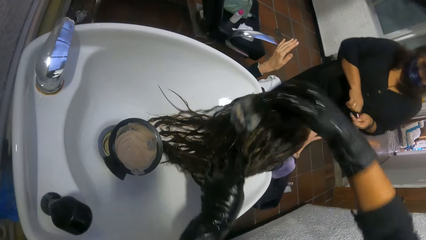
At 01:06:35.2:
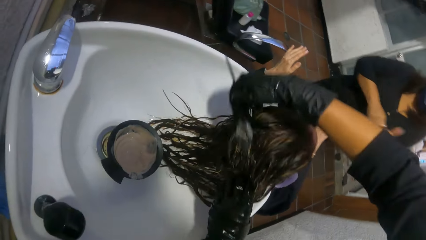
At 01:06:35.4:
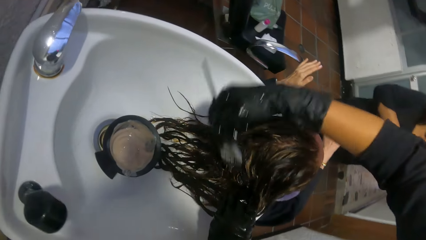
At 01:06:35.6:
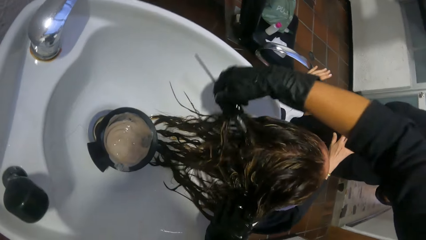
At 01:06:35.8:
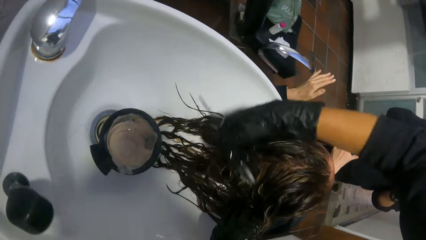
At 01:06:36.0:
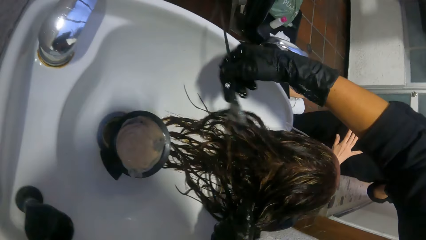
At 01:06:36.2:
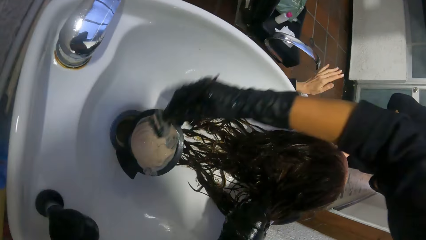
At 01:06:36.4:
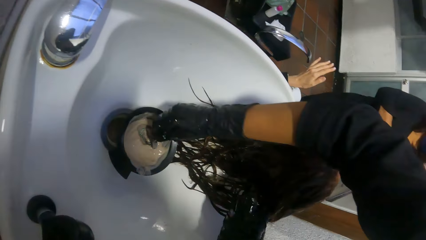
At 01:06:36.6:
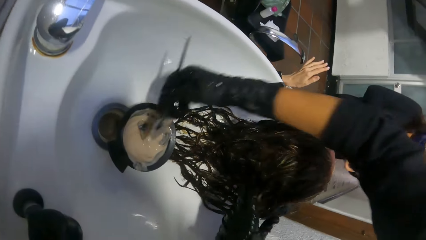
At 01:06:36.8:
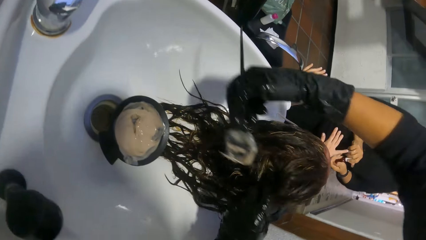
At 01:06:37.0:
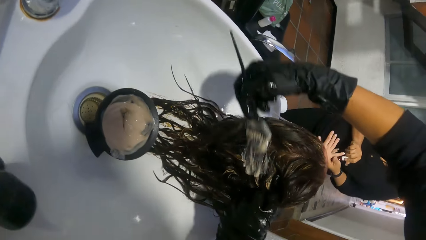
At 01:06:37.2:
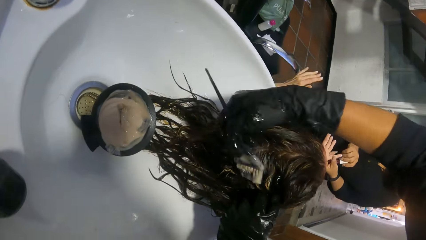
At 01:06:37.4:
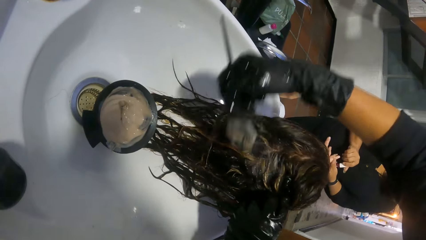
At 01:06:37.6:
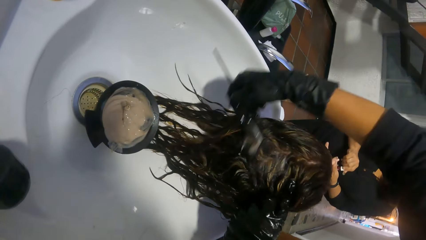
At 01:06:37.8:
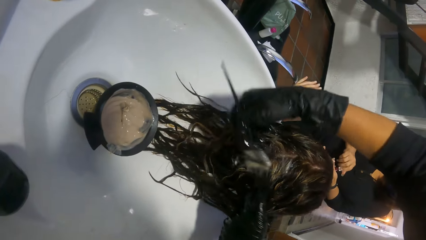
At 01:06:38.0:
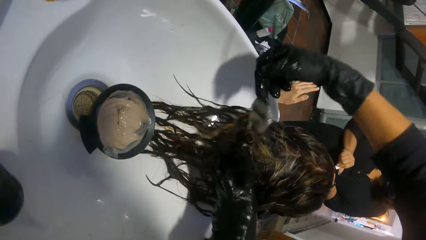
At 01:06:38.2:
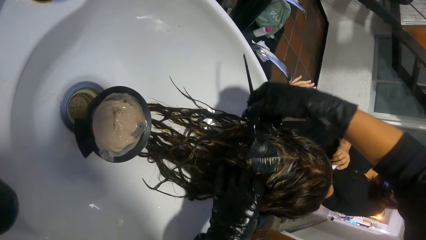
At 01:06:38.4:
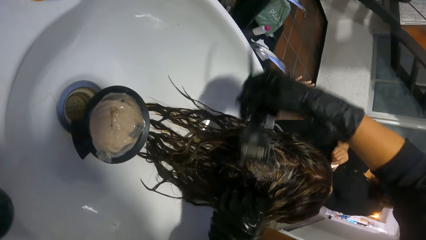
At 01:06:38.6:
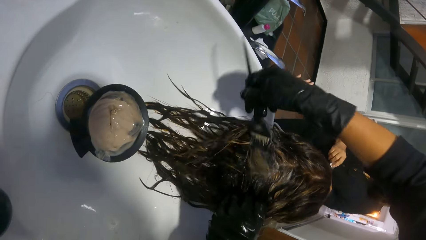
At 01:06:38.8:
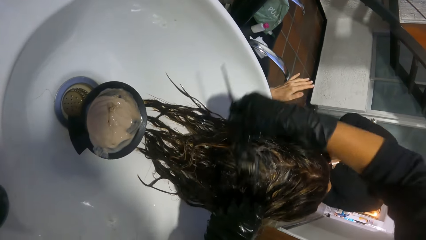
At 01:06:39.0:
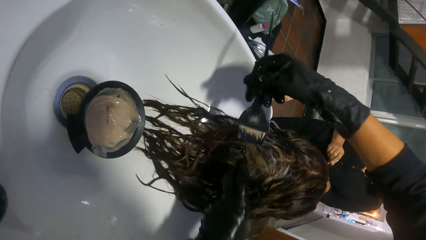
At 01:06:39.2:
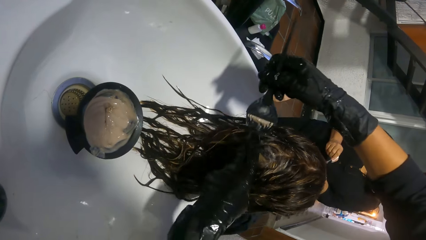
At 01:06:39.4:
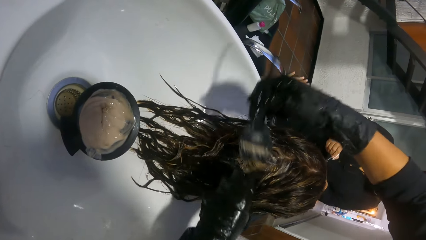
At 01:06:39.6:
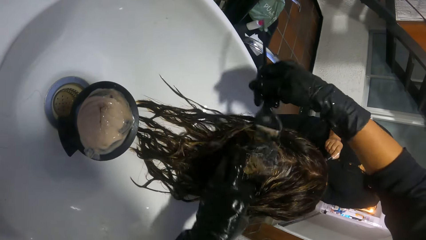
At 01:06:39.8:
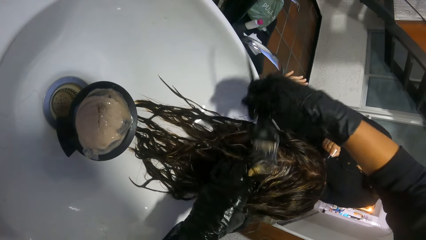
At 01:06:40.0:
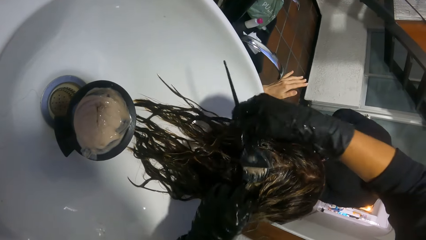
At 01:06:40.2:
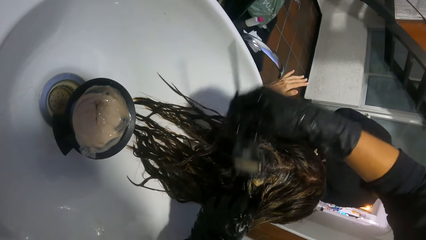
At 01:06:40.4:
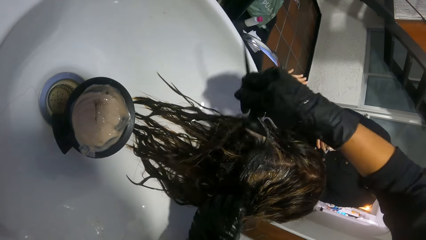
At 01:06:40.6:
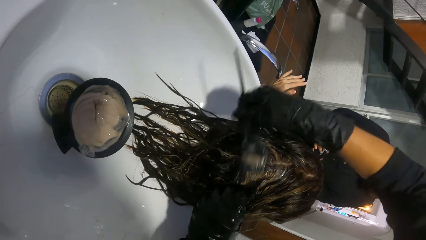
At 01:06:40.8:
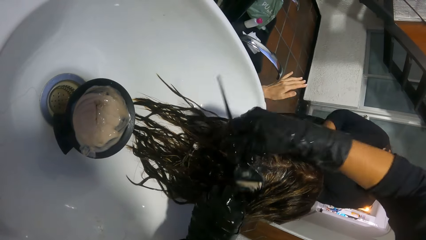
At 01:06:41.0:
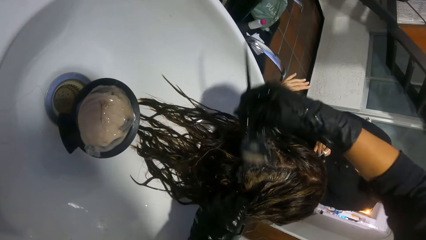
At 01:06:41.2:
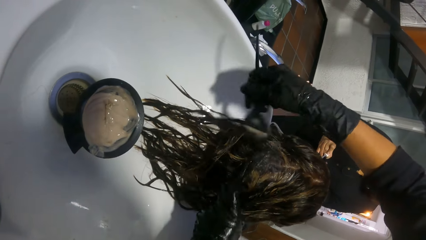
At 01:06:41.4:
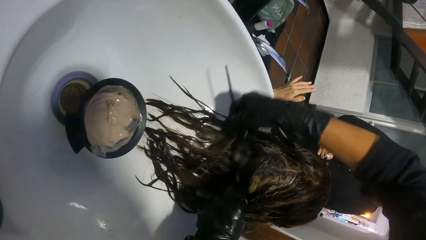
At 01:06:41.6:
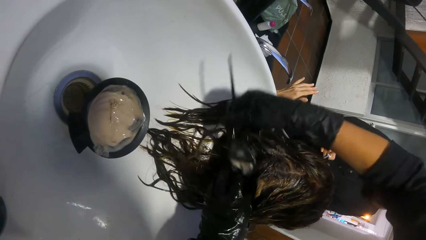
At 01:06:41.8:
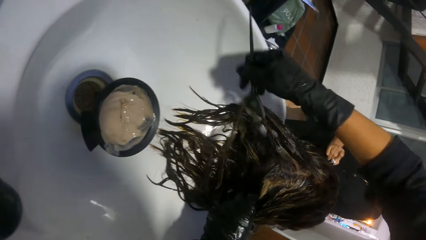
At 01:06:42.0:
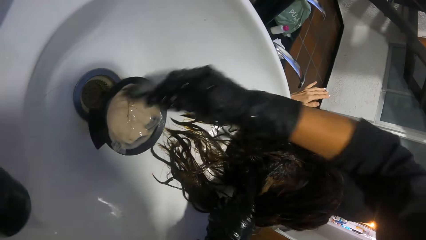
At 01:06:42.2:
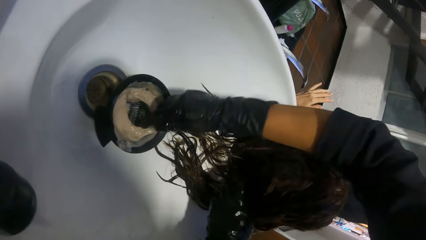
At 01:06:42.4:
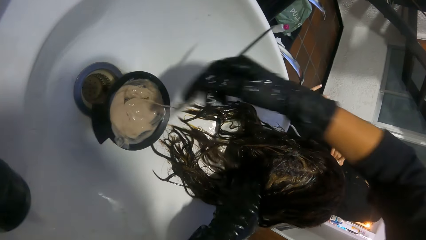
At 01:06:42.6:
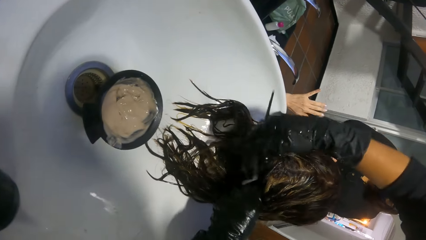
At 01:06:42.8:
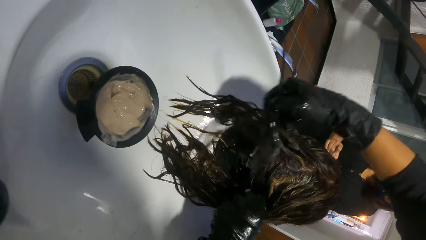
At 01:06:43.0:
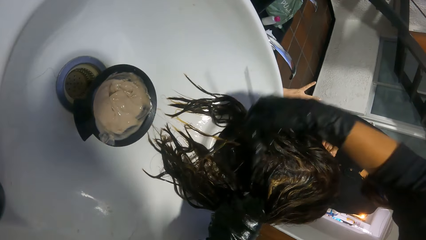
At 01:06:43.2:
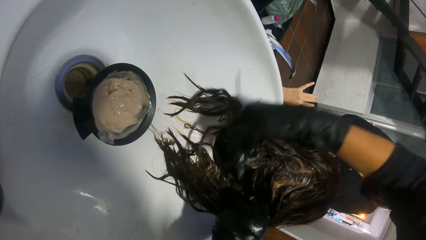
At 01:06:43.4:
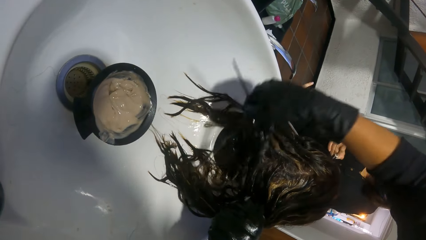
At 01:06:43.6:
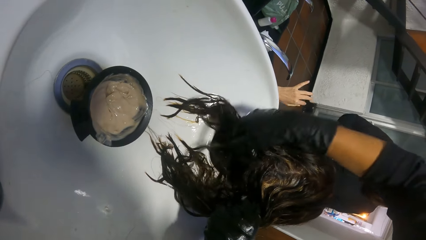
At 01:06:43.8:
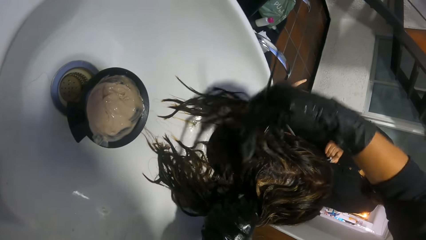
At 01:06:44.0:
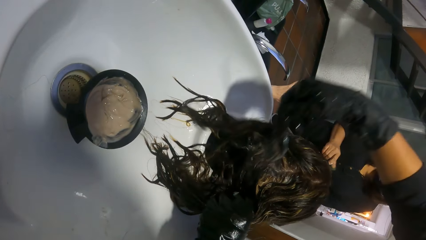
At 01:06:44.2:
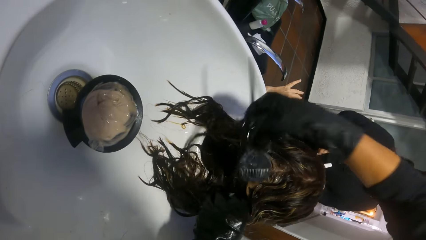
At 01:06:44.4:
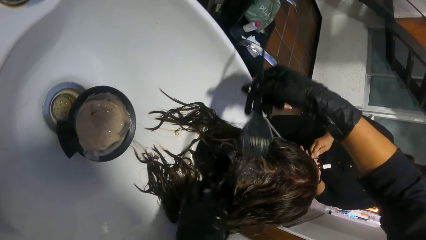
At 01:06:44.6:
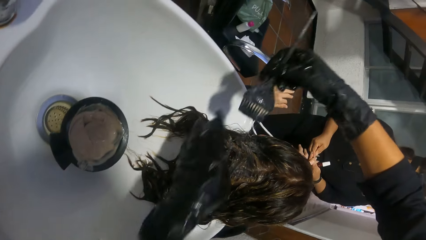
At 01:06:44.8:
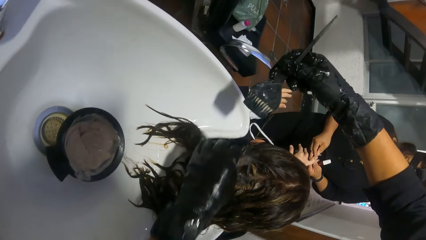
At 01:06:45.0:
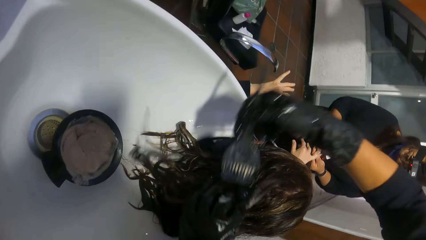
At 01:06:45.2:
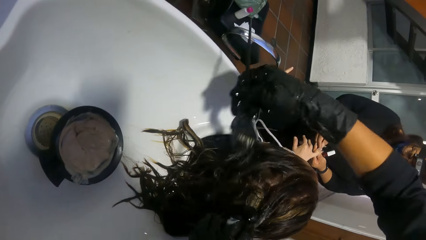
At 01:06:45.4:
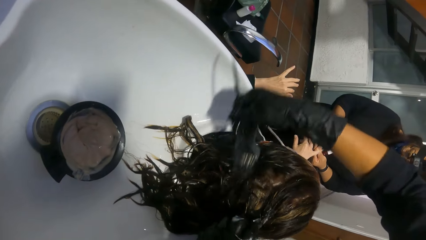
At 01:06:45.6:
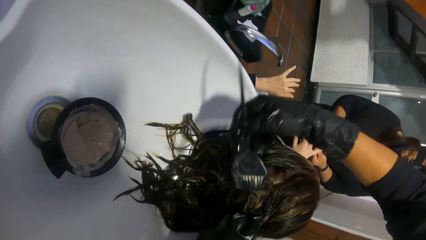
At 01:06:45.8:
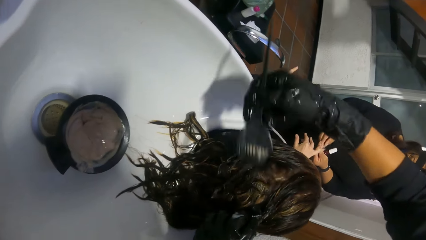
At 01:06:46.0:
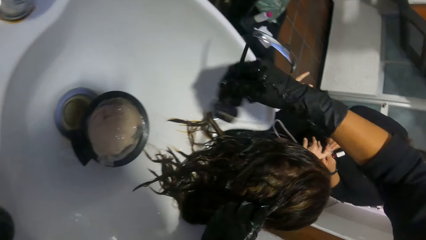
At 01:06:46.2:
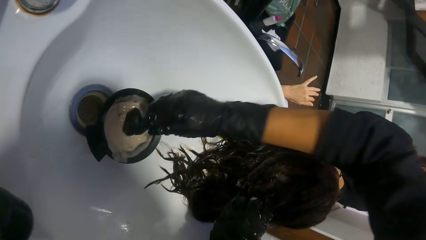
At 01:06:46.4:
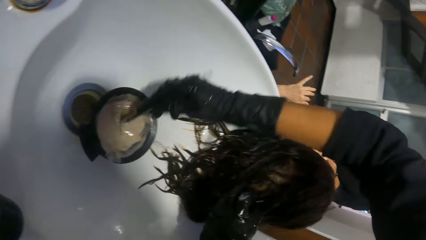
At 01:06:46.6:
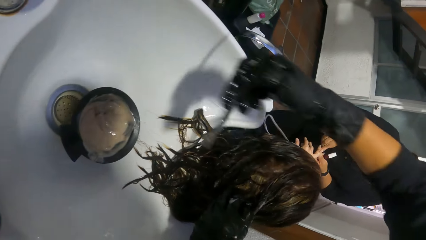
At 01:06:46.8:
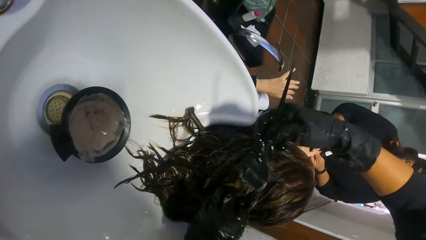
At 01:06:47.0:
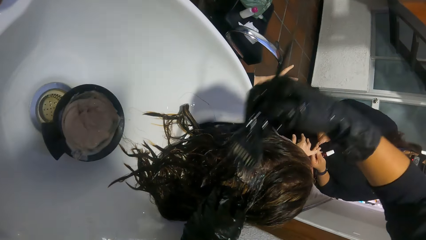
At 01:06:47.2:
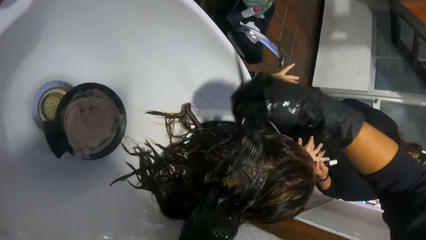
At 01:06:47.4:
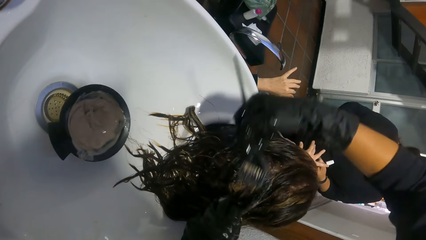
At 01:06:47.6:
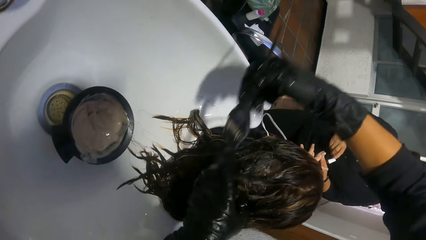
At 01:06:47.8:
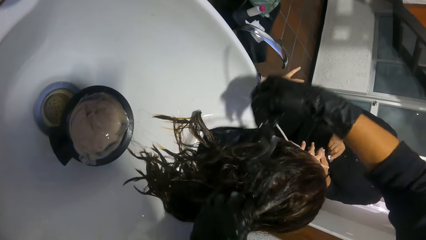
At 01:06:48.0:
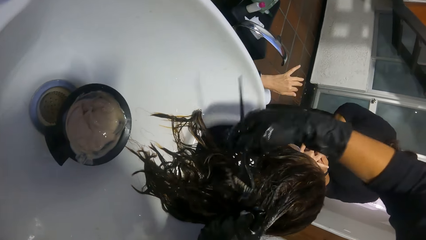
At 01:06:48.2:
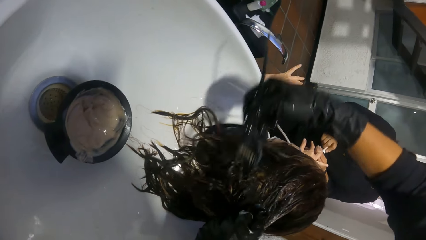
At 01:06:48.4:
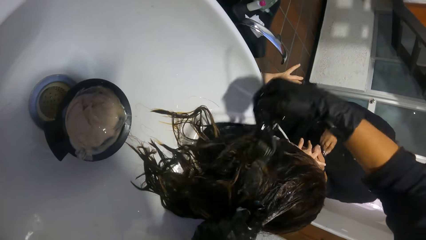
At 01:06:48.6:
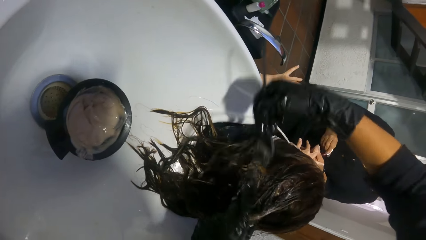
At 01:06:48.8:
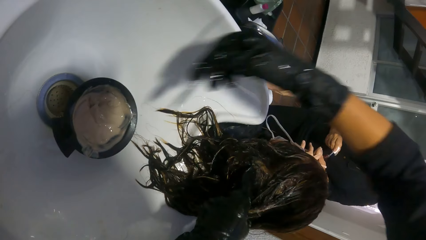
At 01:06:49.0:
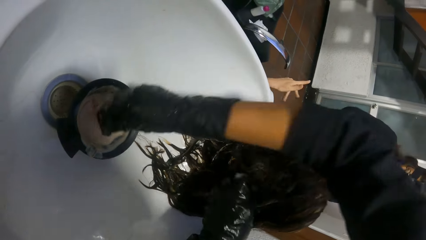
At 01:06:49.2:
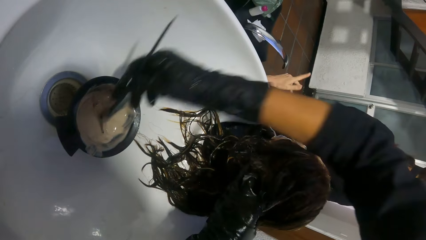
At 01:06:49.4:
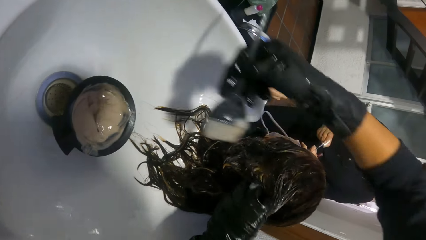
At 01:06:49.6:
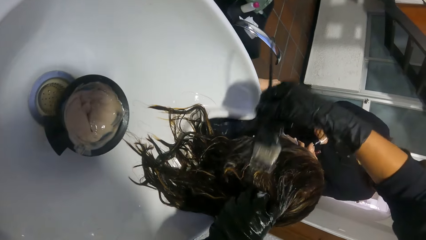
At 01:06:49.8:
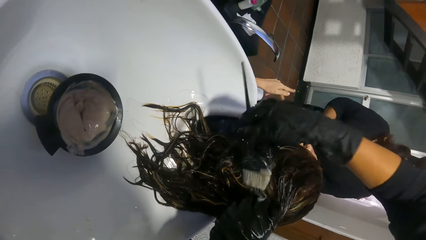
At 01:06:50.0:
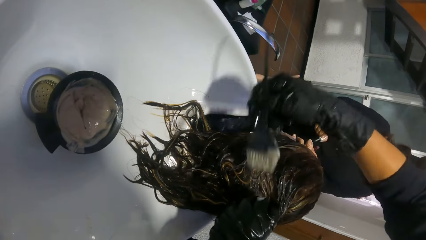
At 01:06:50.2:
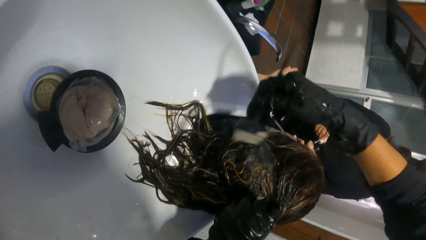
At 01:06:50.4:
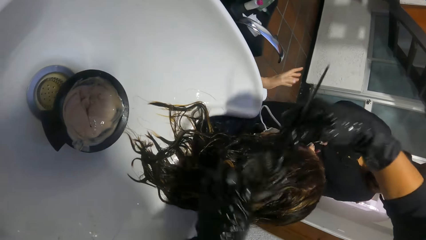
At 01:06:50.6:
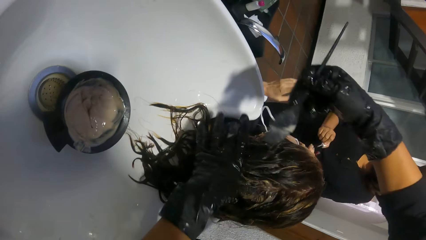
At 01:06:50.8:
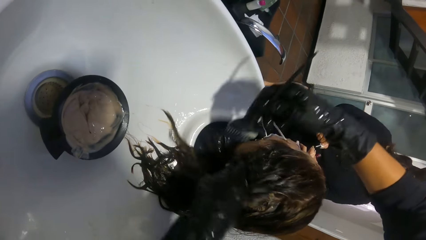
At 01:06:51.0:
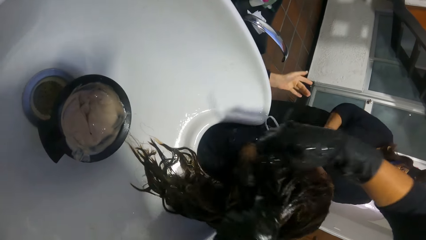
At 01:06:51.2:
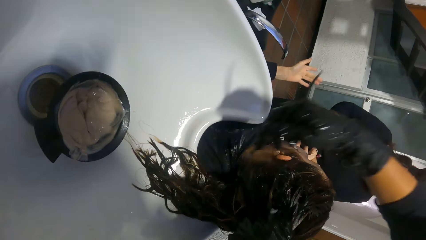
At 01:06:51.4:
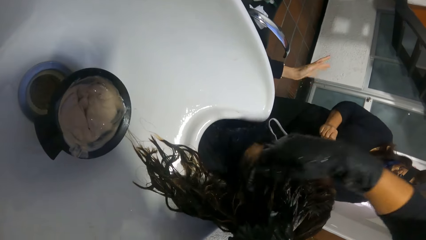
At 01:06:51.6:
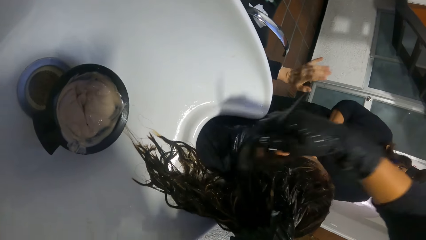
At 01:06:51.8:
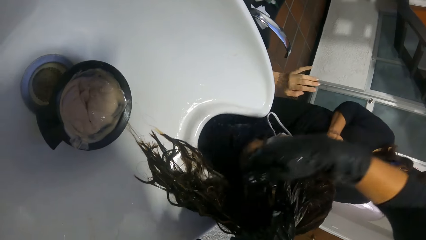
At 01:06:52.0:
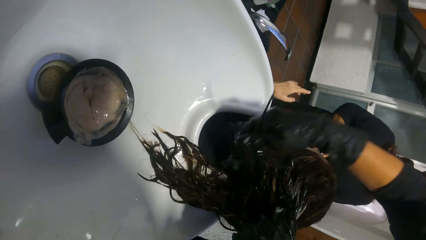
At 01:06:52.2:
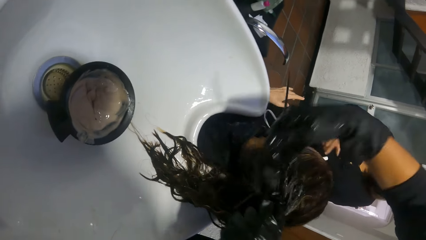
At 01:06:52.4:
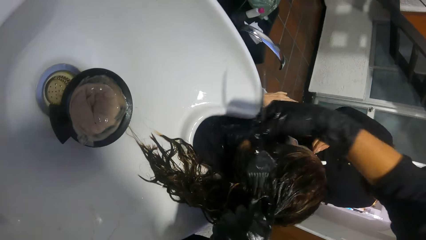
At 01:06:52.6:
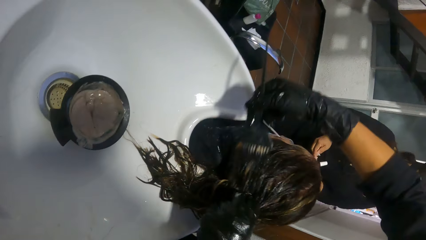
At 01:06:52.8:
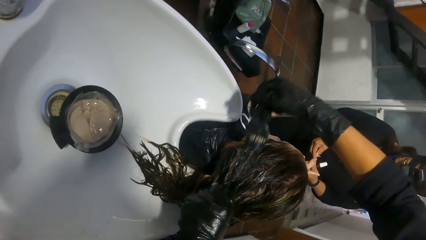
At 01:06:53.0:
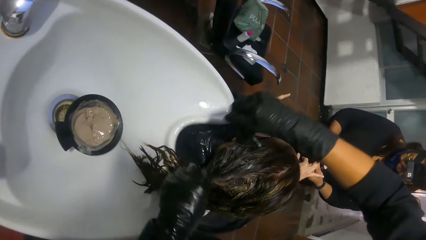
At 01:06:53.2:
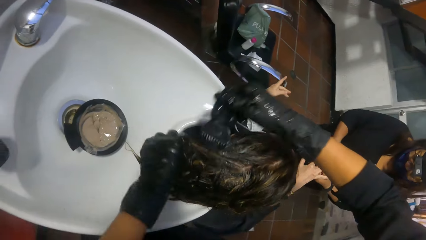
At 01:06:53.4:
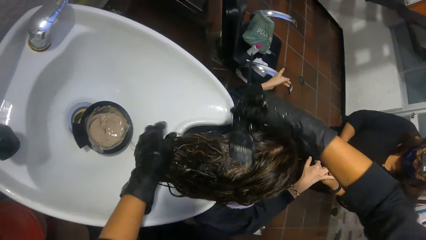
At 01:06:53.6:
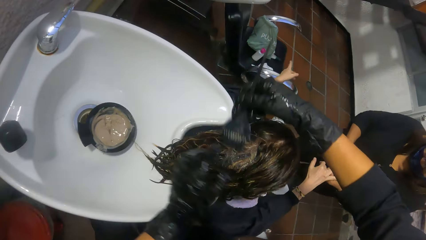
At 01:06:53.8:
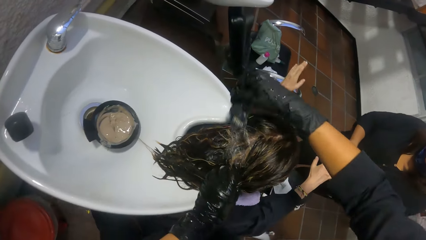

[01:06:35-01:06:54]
The camera wearer scoops hair dye from the bowl in the shampoo station basin with the brush in her right hand. She brushes hair dye on the woman's hair with the brush in her right hand. She scoops hair dye from the bowl in the shampoo station basin with the brush in her right hand. She brushes hair dye on the woman's hair with the brush in her right hand. She scoops hair dye from the bowl in the shampoo station basin with the brush in her right hand. She brushes hair dye on the woman's hair with the brush in her right hand. She scoops hair dye from the bowl in the shampoo station basin with the brush in her right hand. She brushes hair dye on the woman's hair with the brush in her right hand.
